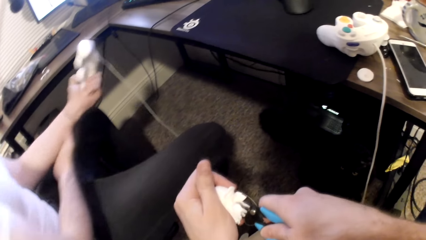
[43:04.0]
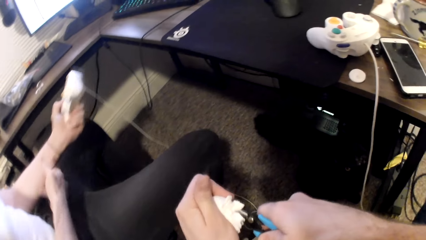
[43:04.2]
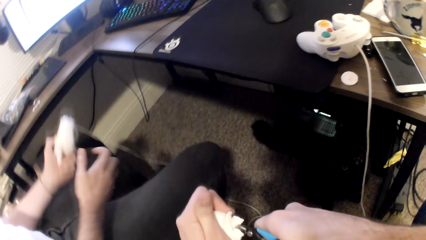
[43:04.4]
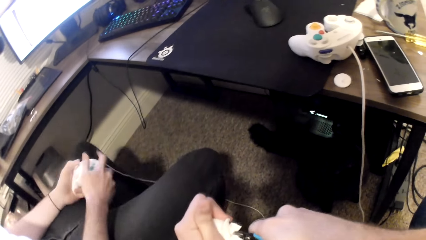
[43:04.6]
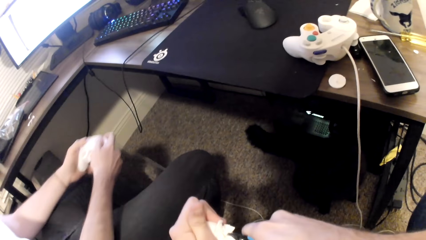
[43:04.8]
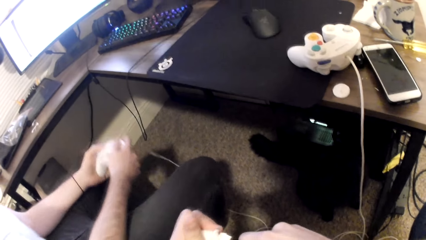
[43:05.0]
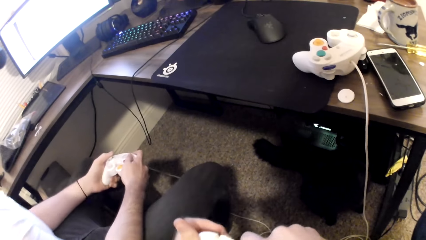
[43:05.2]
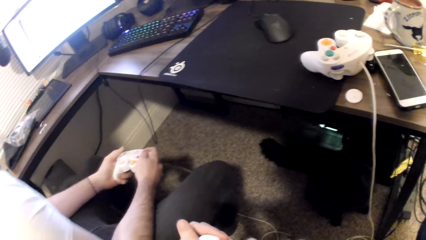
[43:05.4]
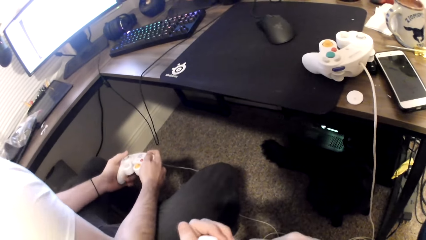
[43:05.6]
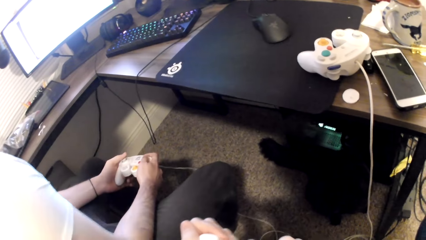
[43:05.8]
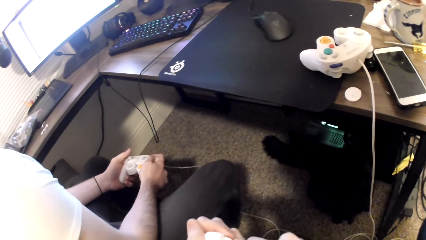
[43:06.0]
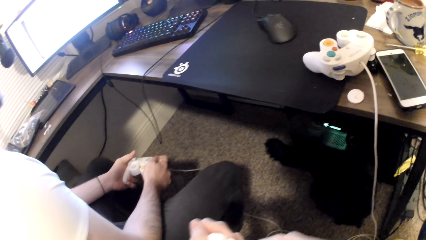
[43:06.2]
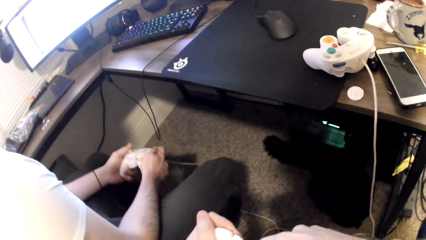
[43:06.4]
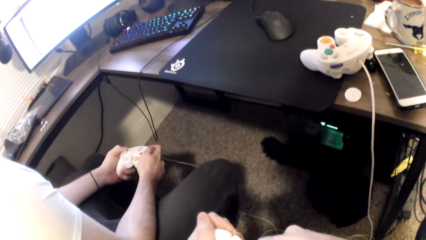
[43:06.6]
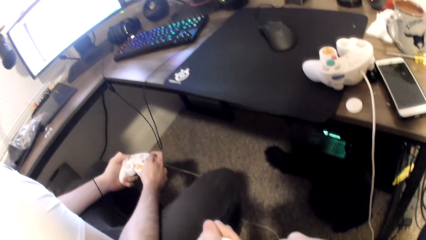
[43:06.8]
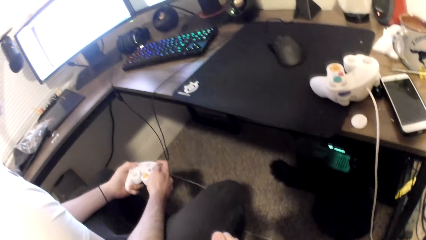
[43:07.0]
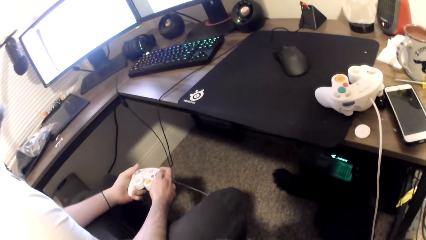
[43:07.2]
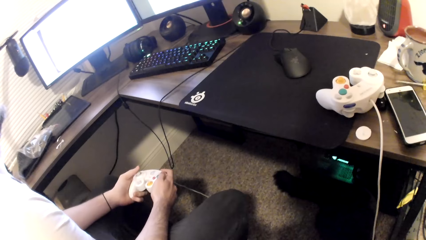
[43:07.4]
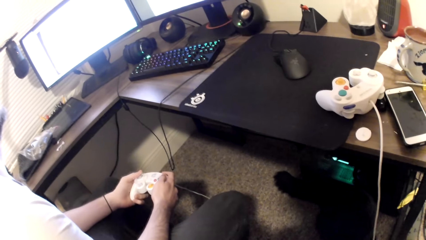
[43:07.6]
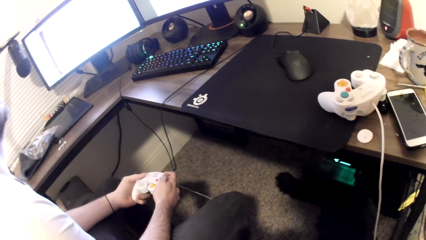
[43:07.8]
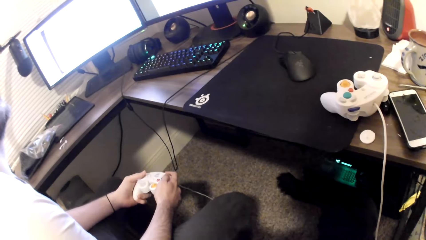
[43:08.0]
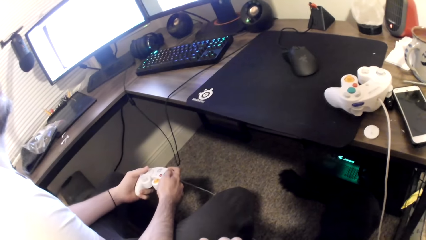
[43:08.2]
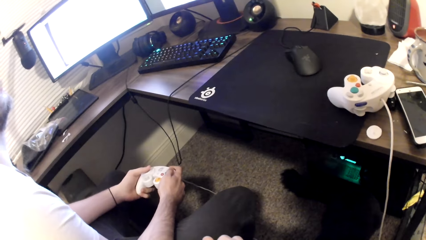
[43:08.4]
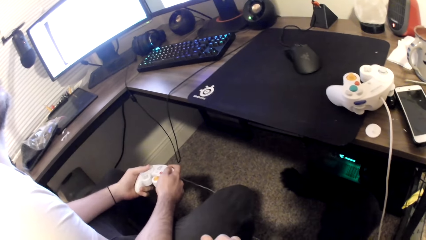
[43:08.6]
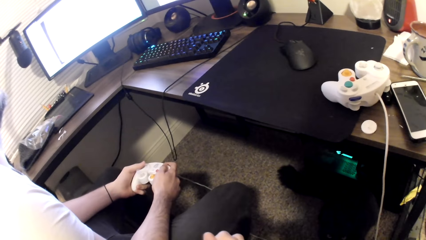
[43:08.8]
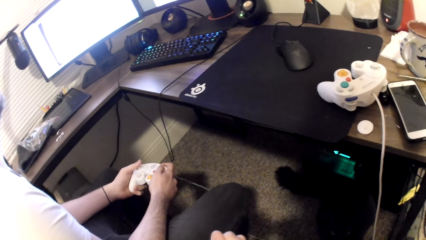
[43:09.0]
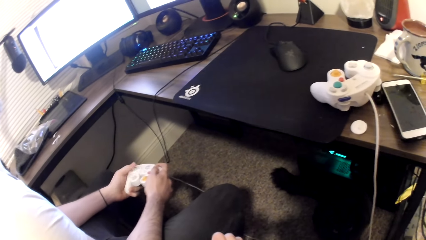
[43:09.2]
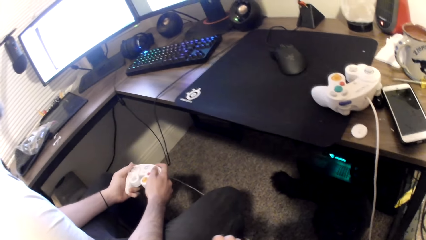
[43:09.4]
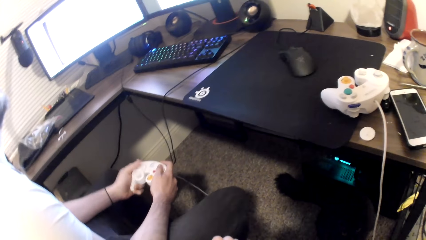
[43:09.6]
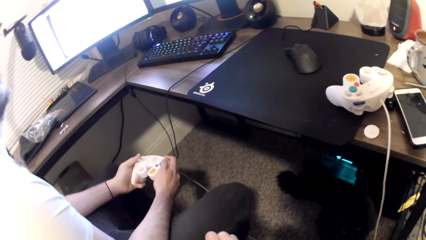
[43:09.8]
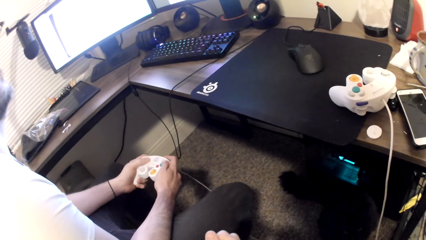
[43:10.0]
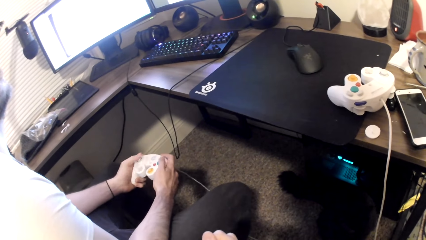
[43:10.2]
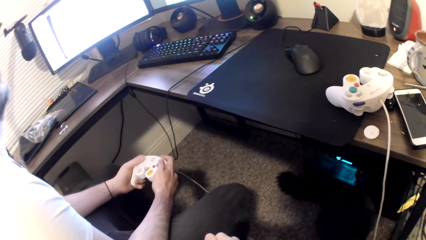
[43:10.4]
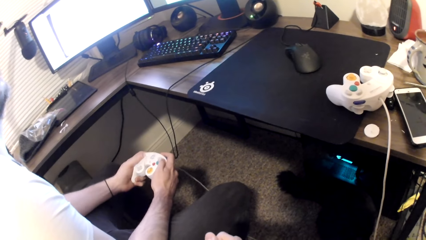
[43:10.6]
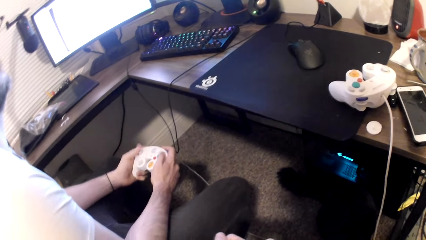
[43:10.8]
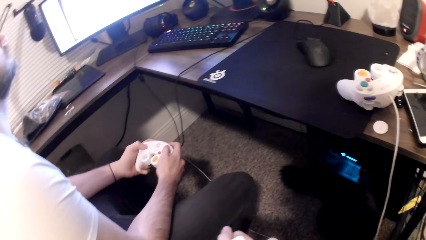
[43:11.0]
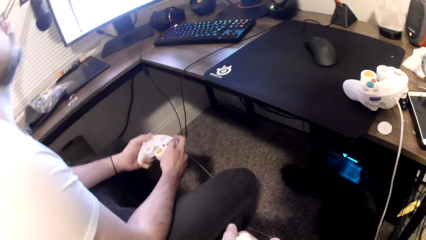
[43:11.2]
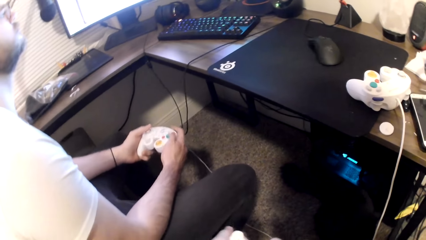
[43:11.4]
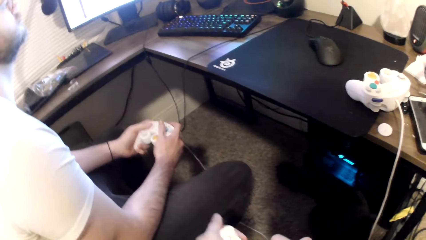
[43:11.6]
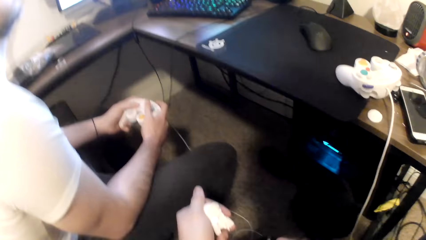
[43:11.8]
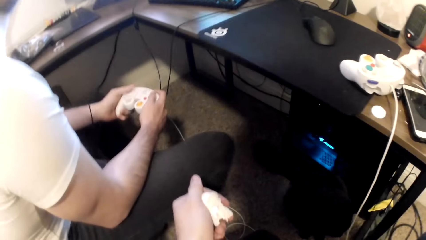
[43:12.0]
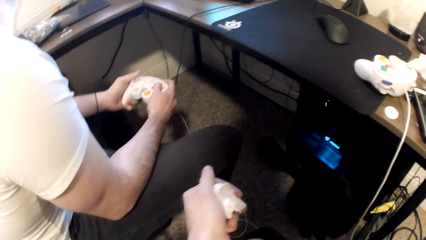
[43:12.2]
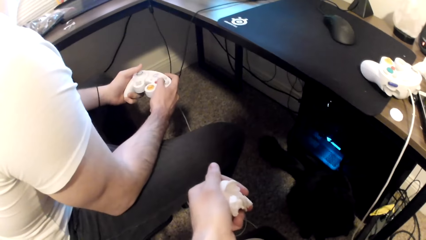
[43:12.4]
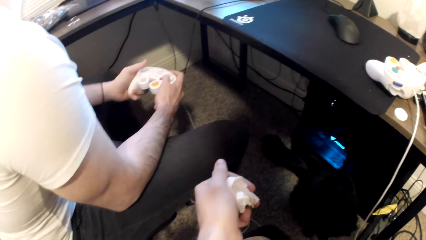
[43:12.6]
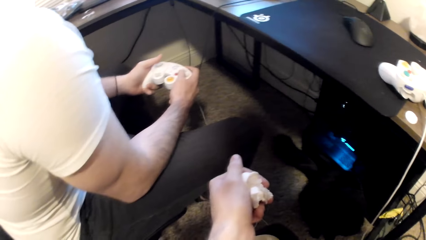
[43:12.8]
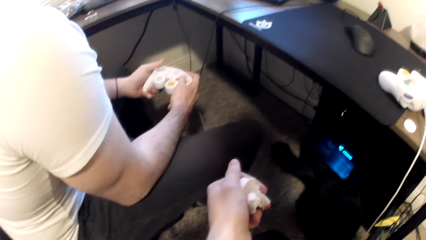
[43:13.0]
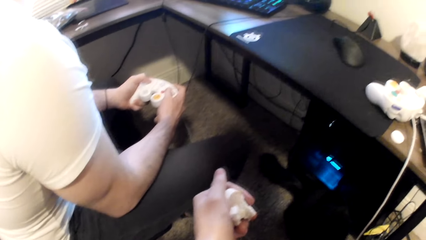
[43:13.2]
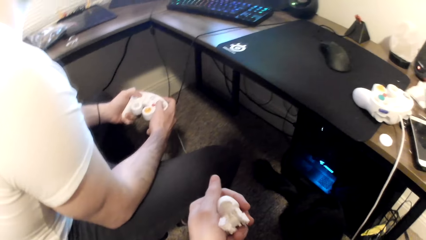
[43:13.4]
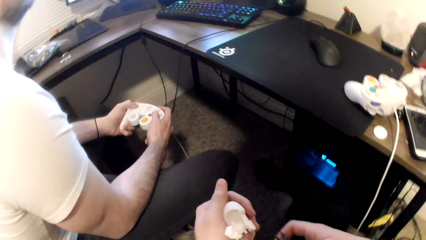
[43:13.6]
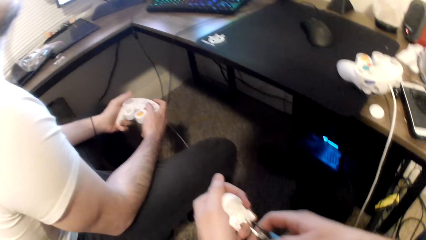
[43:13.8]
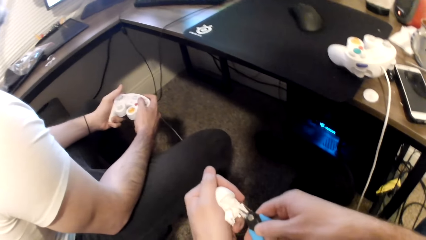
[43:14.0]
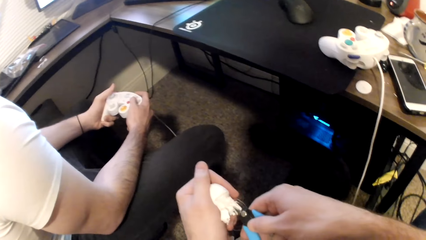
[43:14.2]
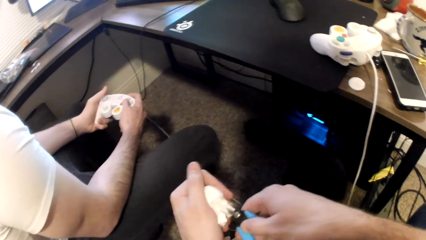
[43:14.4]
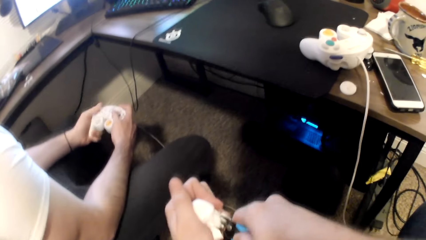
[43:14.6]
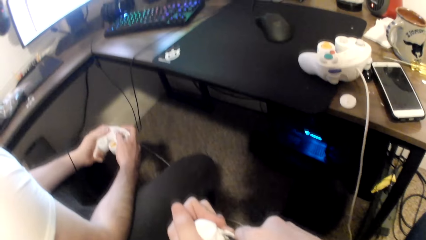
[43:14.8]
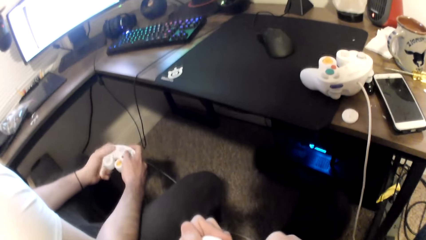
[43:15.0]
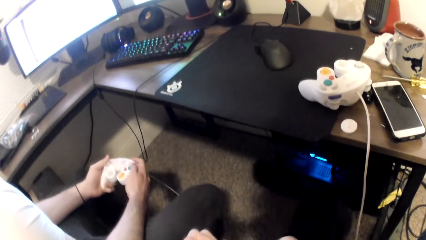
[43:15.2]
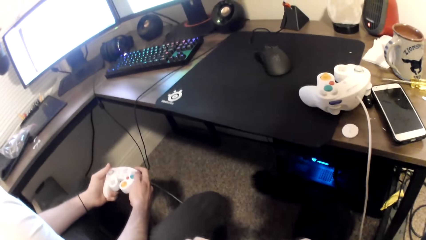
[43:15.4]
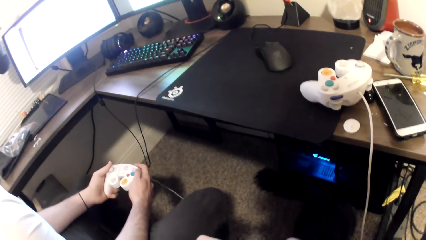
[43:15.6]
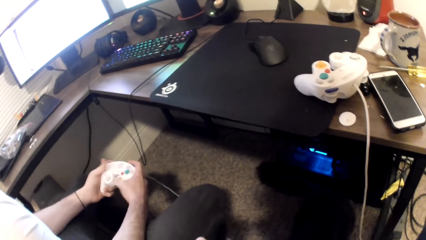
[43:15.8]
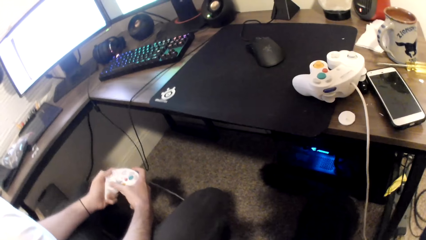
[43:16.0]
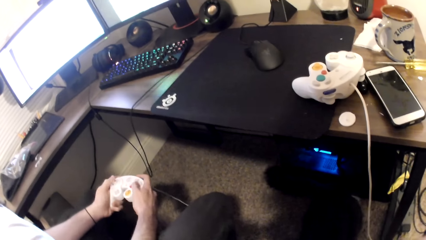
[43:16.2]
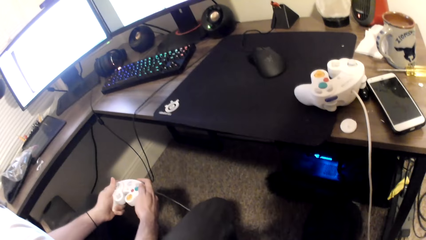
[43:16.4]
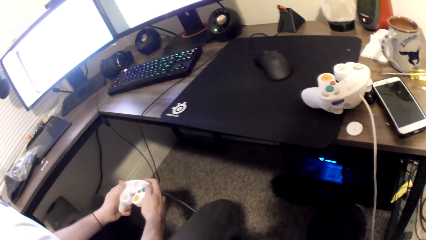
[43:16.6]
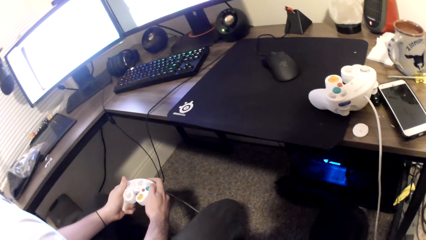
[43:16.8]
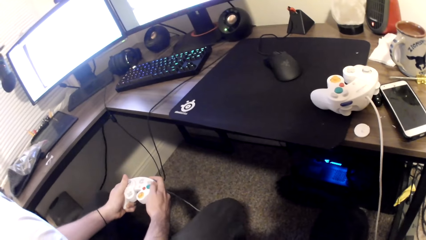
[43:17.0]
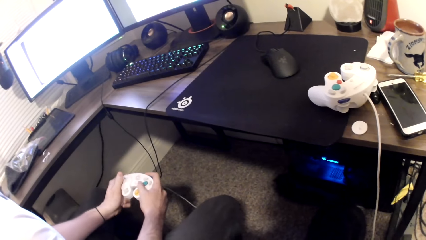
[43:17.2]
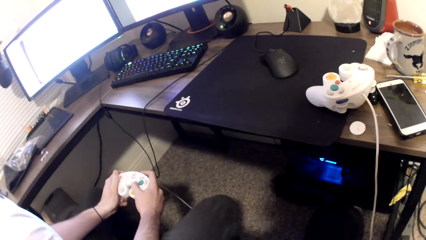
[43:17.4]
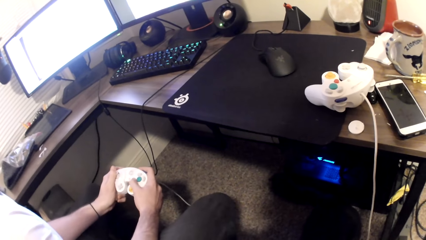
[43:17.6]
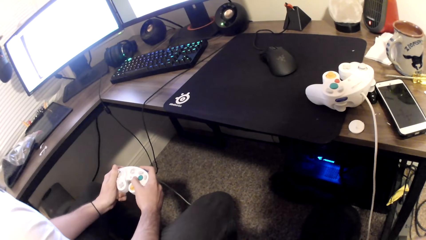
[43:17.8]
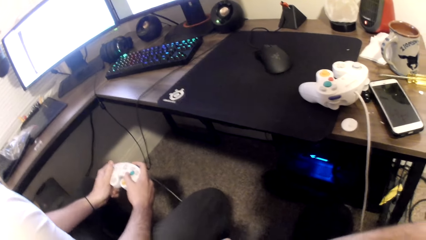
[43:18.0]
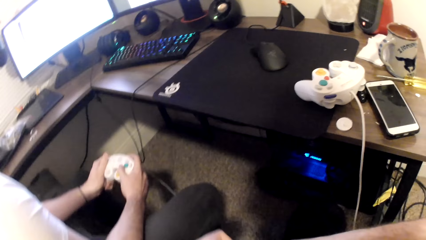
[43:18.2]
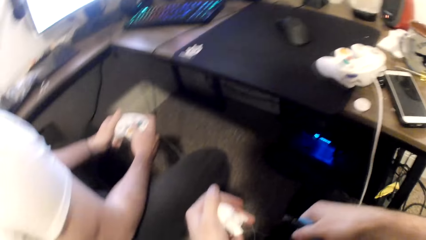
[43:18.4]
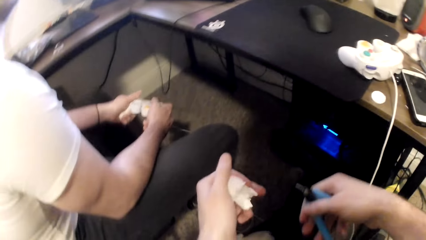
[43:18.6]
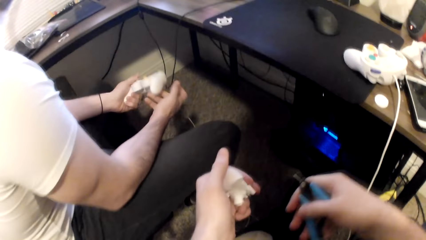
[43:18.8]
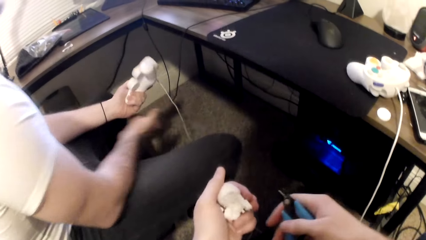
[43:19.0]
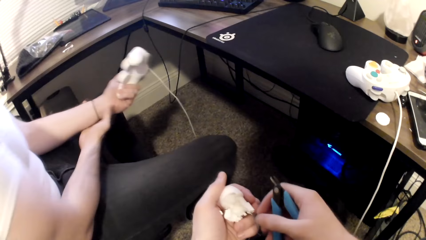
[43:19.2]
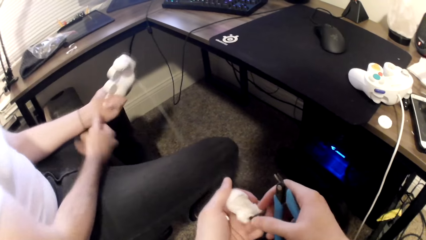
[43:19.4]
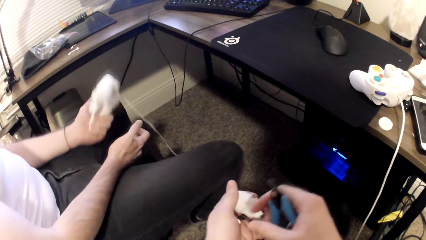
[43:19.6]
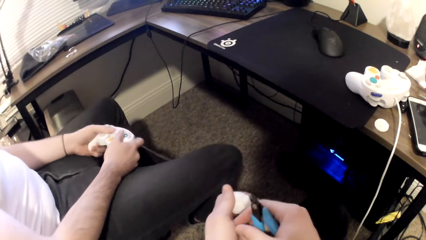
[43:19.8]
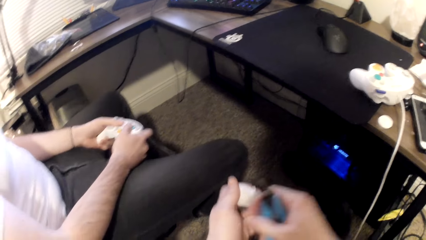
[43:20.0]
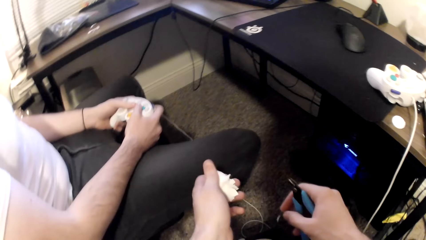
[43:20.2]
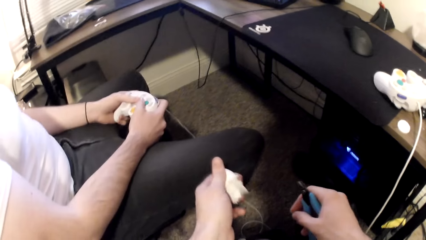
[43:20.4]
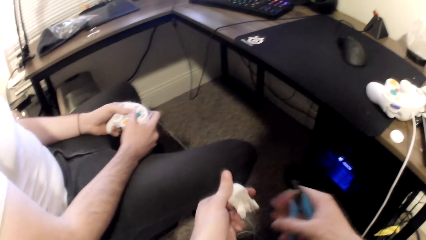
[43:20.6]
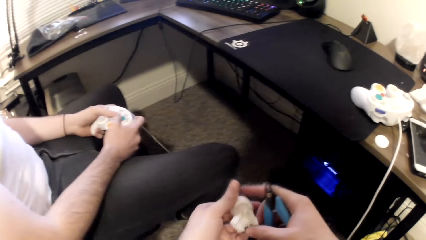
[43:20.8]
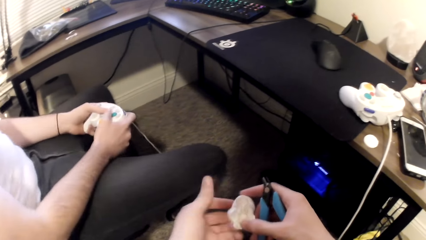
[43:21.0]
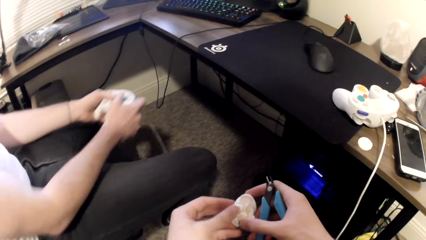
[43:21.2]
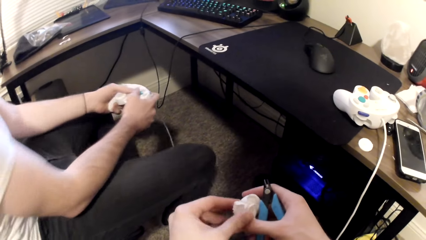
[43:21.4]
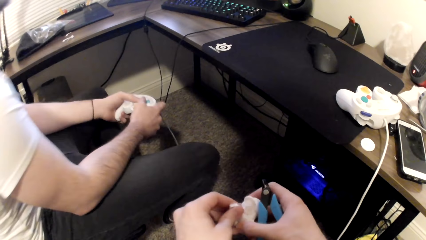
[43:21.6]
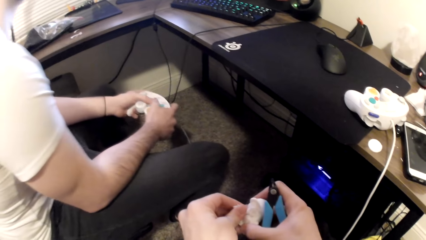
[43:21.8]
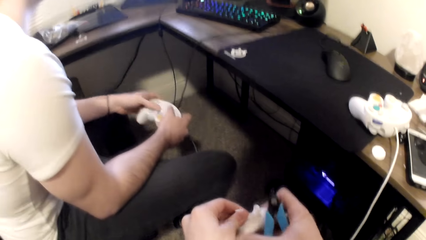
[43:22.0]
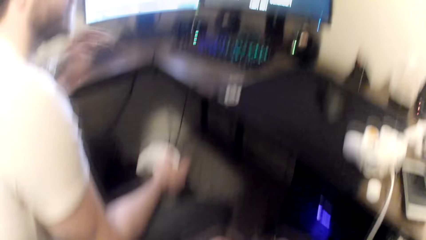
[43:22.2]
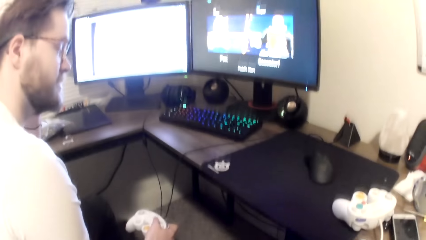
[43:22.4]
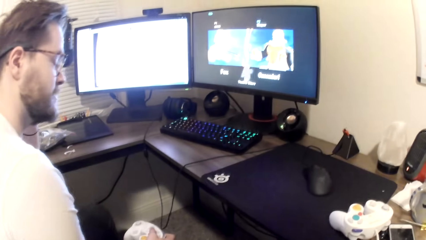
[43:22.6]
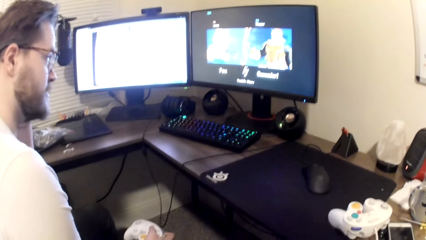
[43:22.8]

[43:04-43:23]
The camera wearer shapes the Styrofoam with the plier in his right hand. A person plays a game on the computer. The camera wearer cuts the art toy with the pliers. The person touches his left hand and plays a game on the computer.
